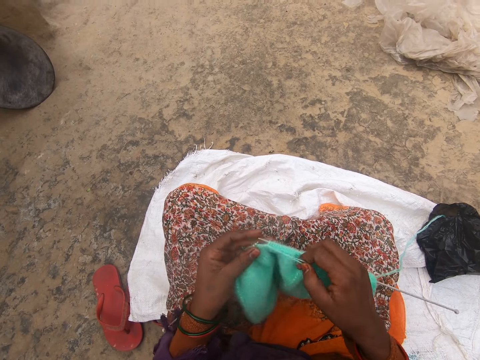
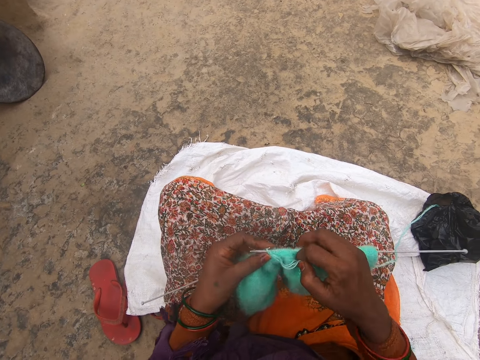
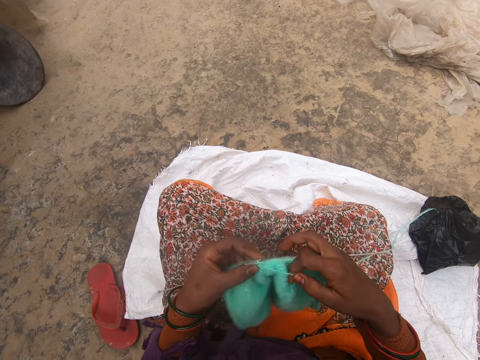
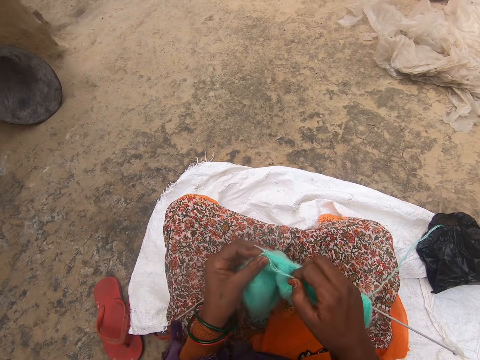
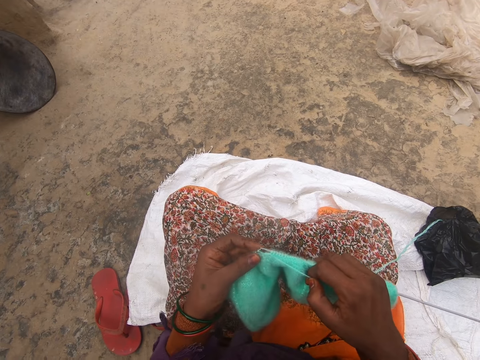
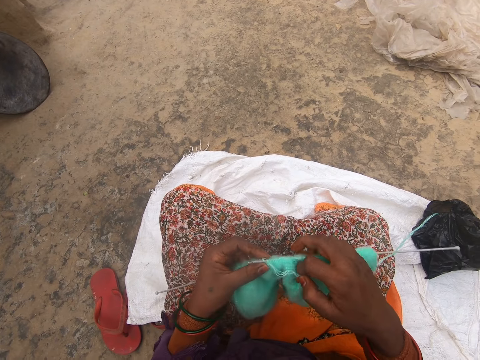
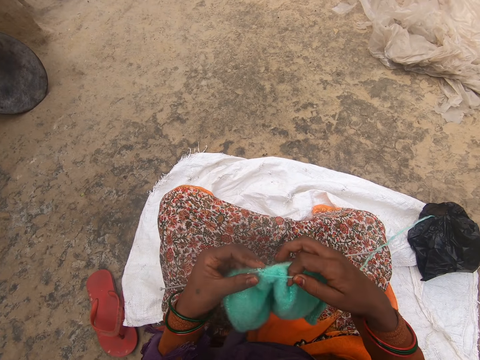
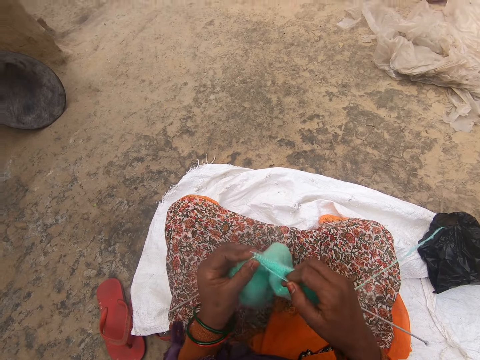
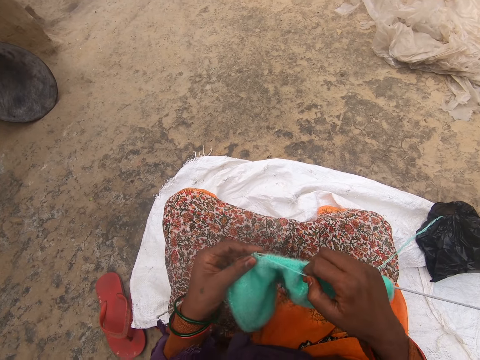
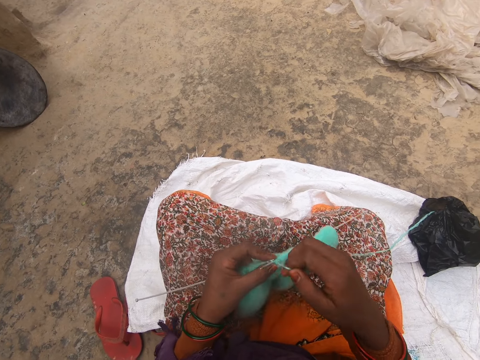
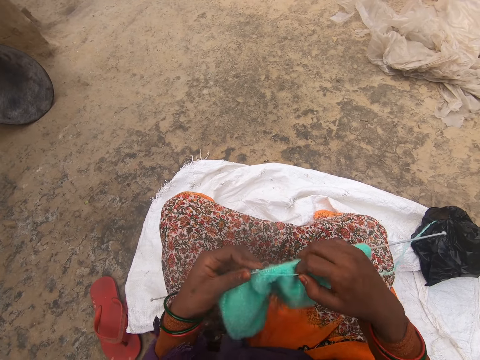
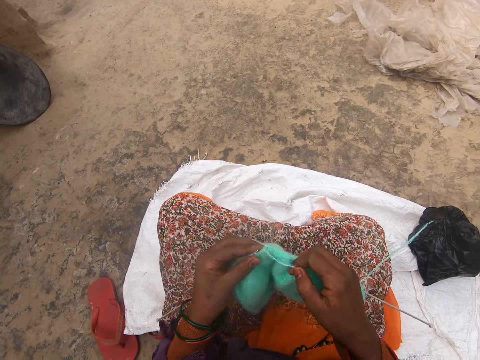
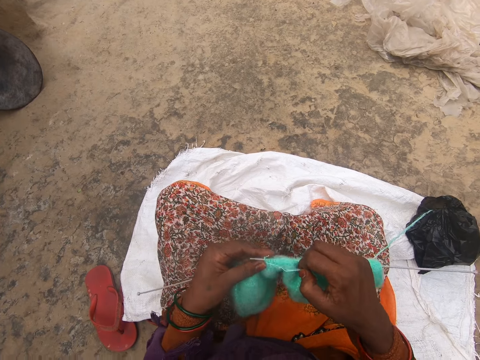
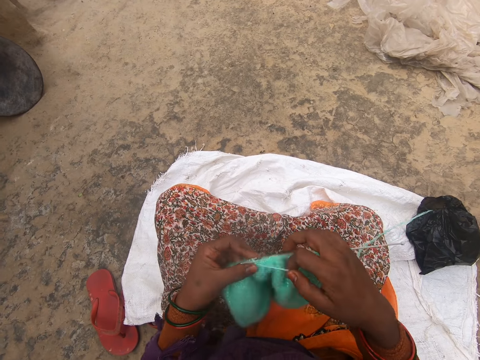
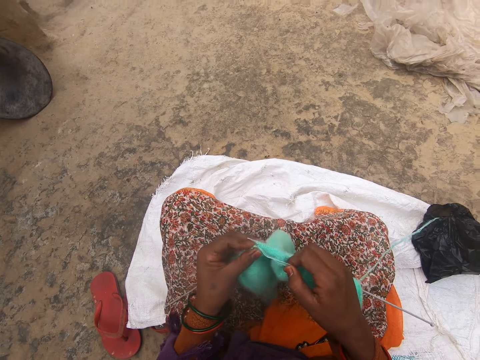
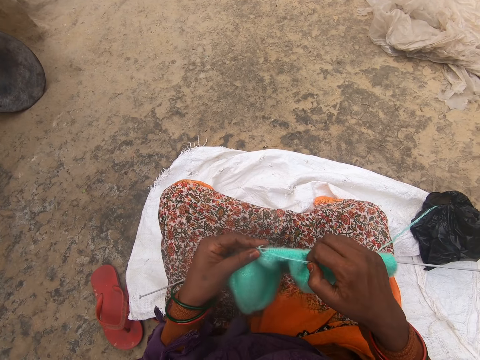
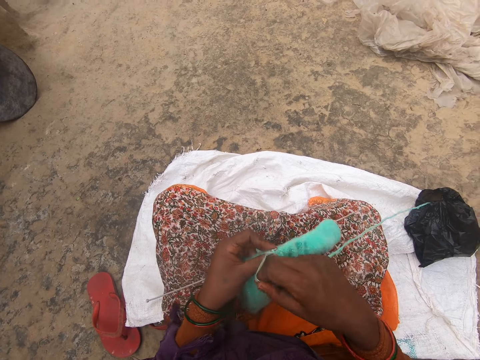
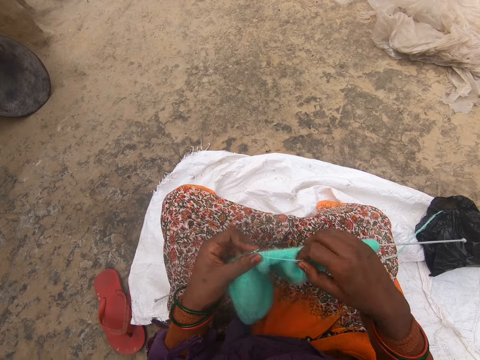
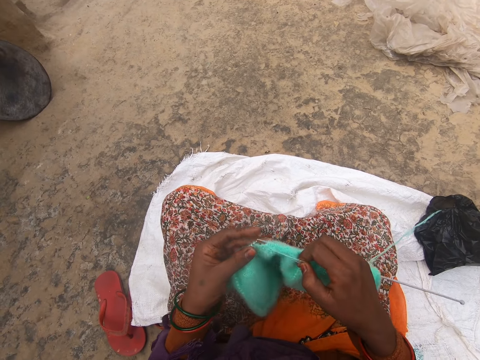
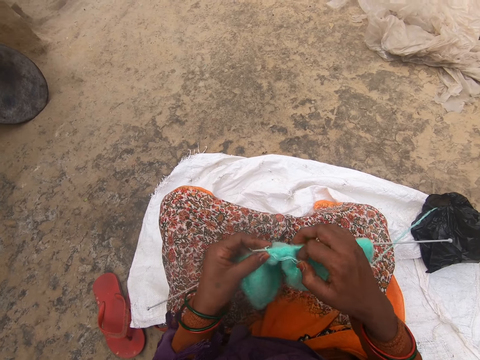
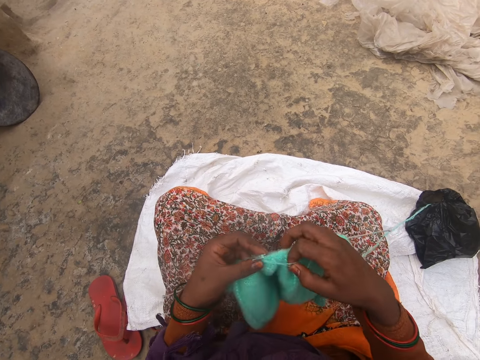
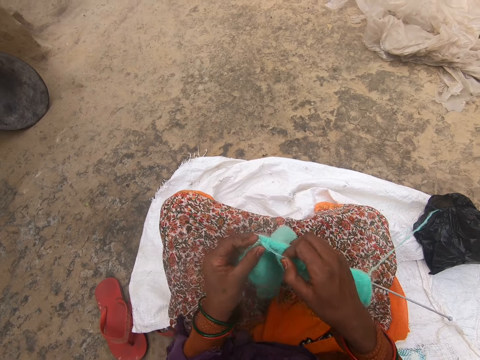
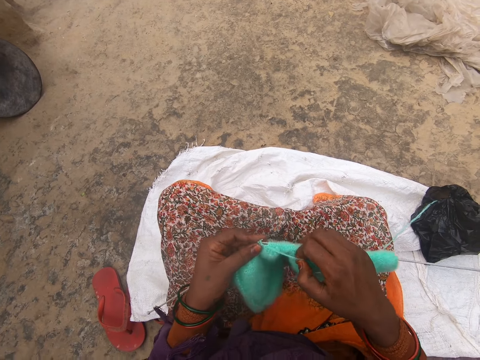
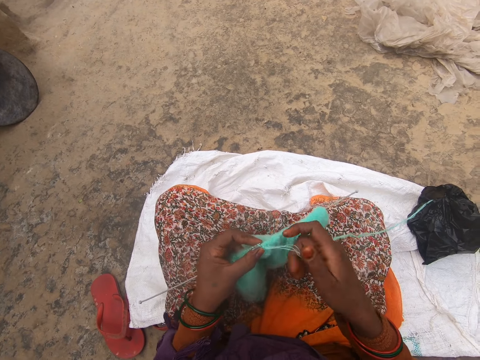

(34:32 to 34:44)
The camera wearer talks.

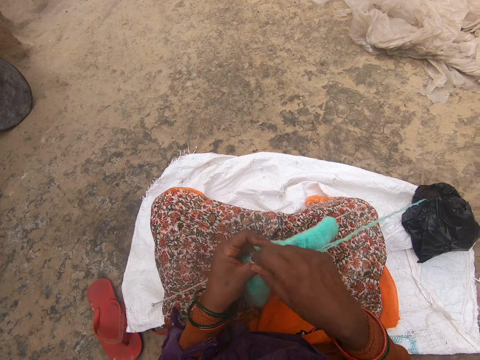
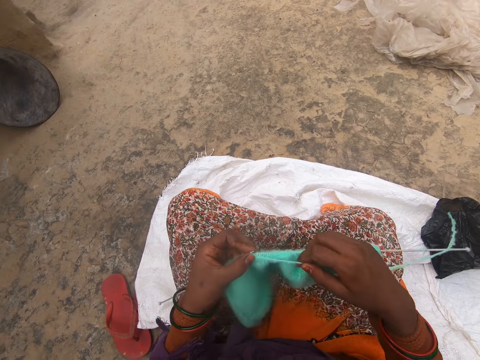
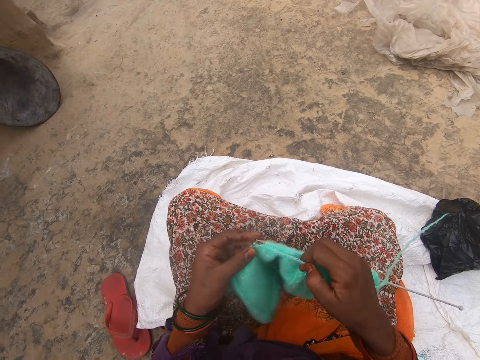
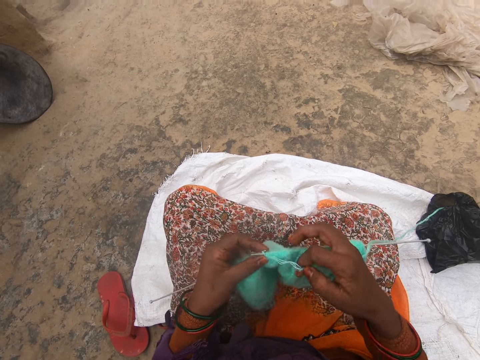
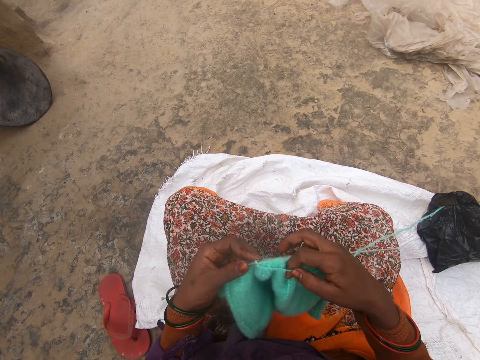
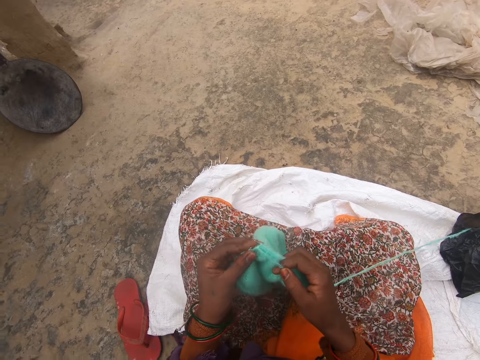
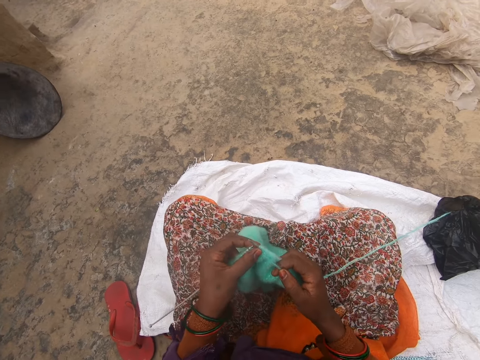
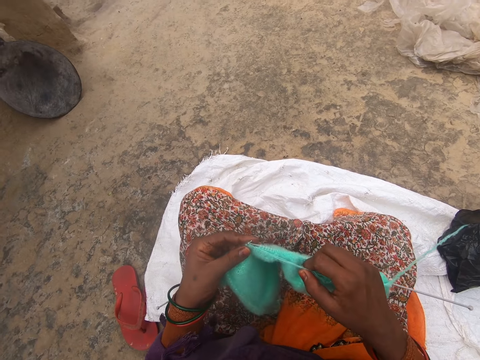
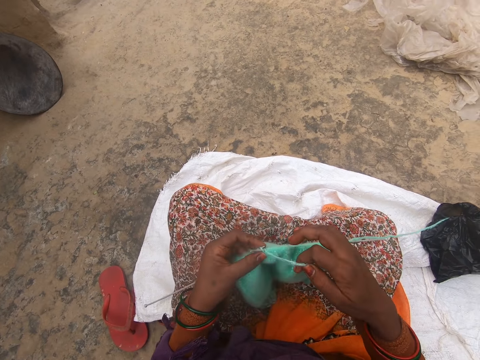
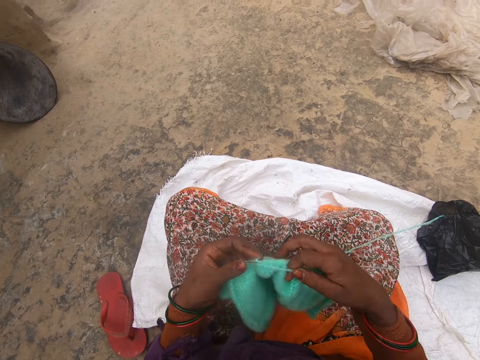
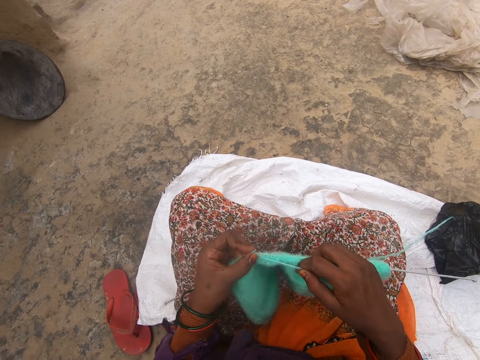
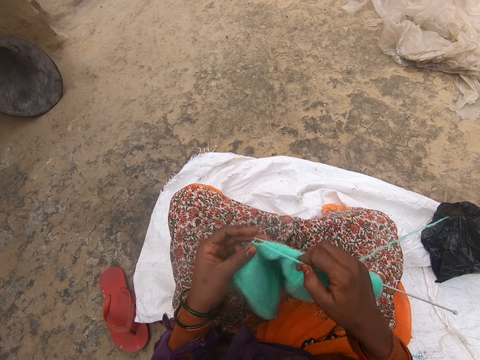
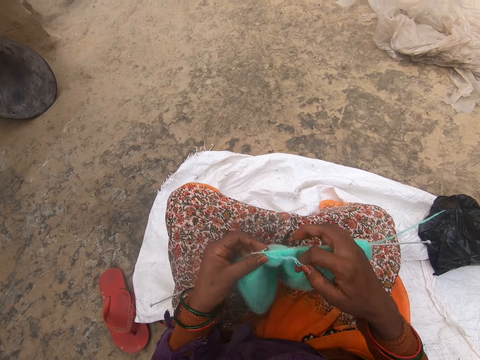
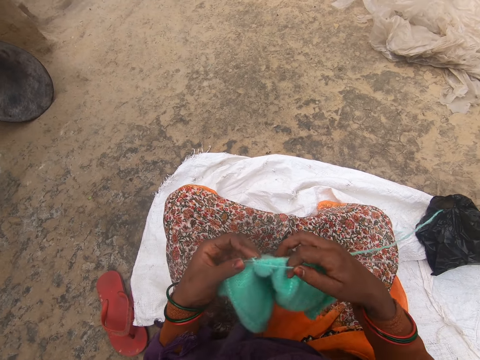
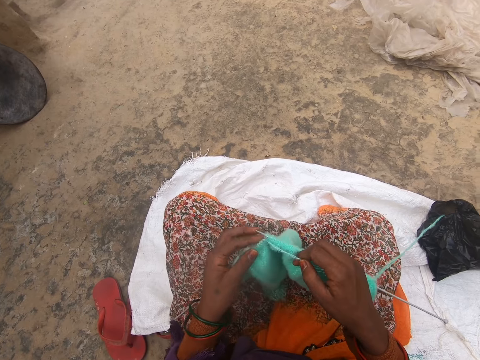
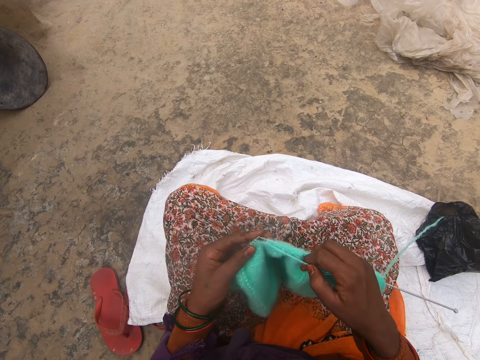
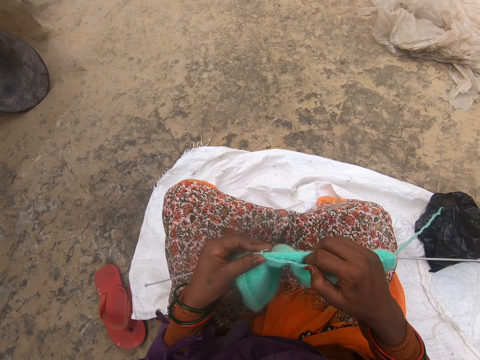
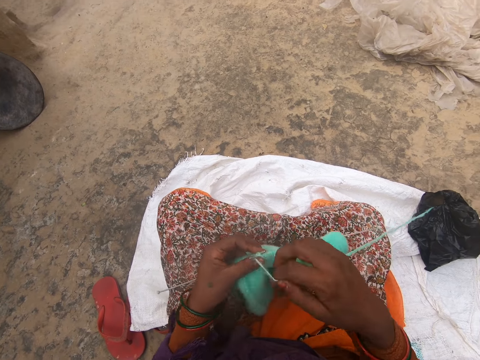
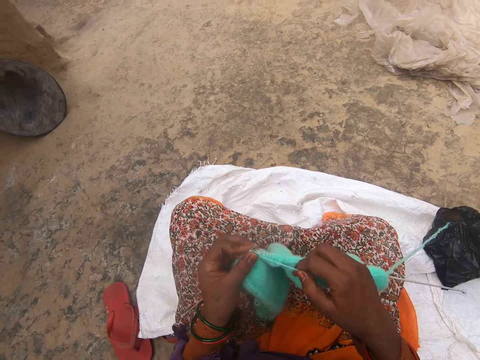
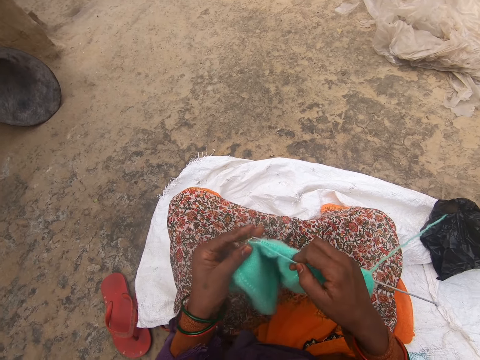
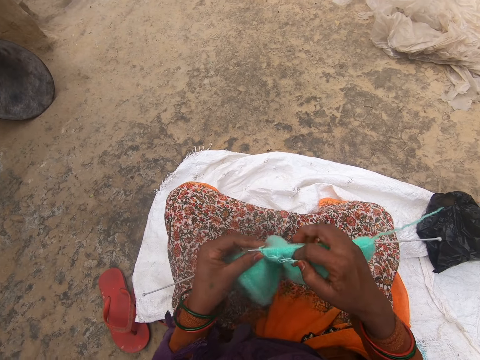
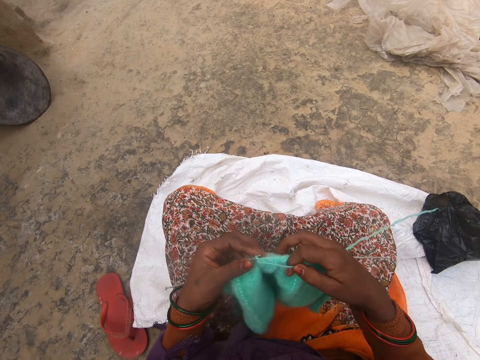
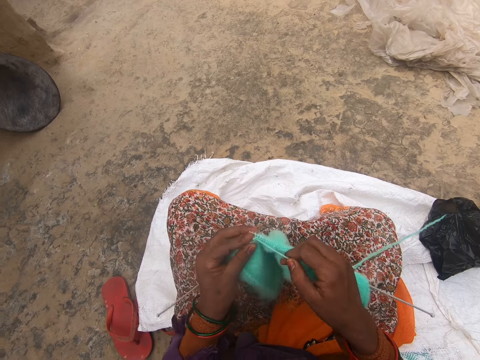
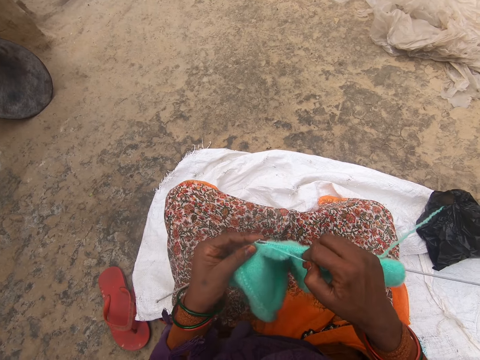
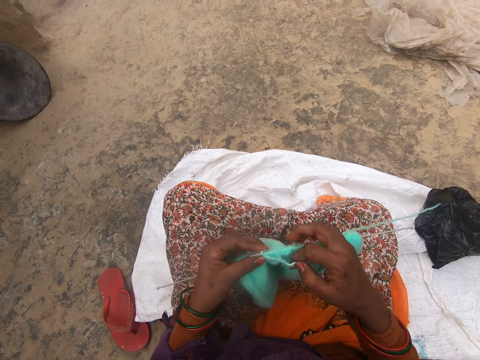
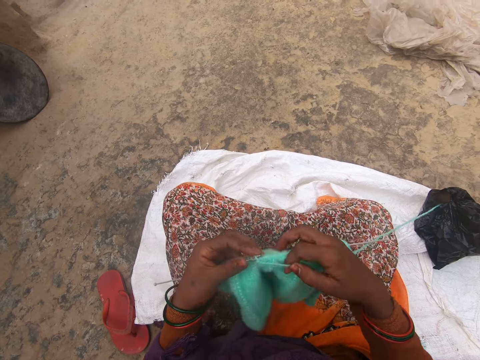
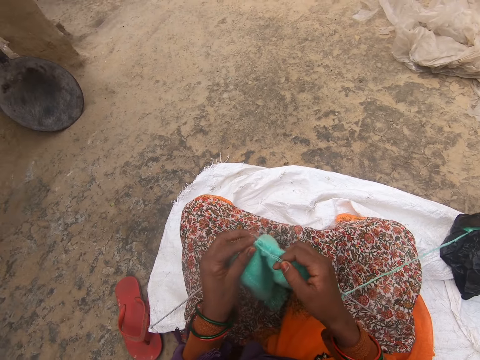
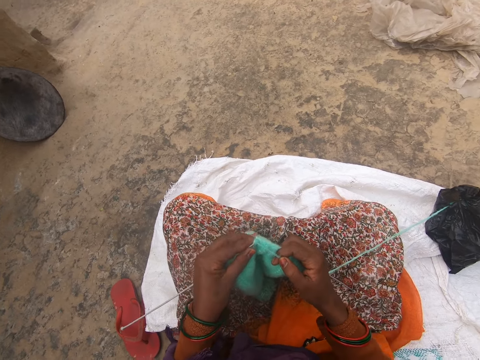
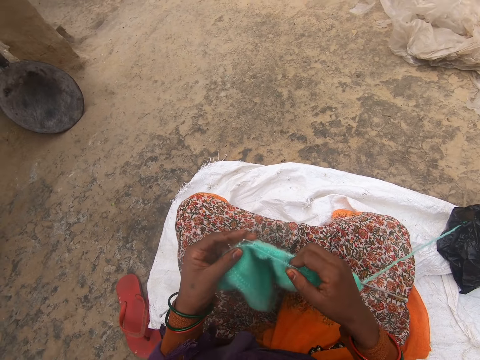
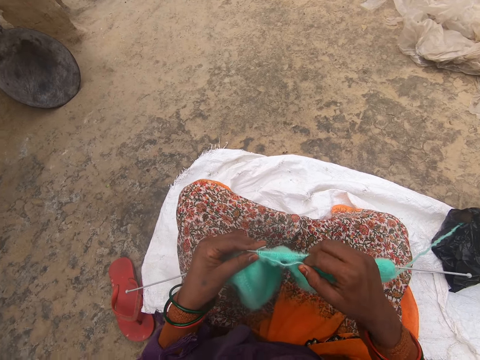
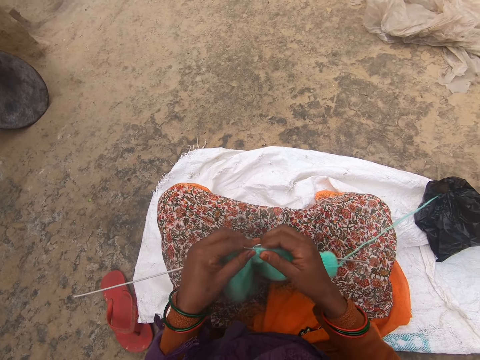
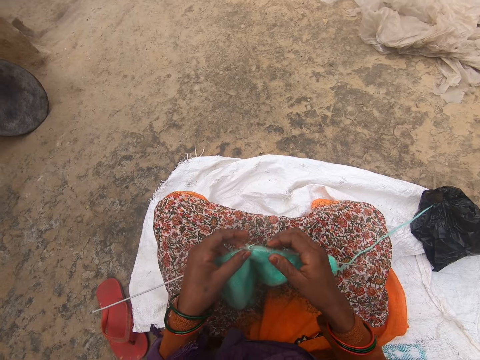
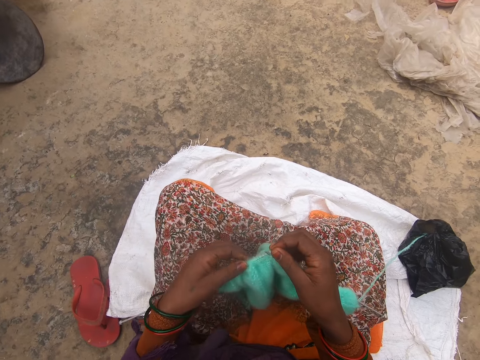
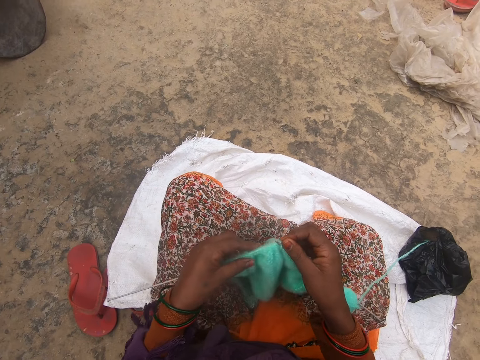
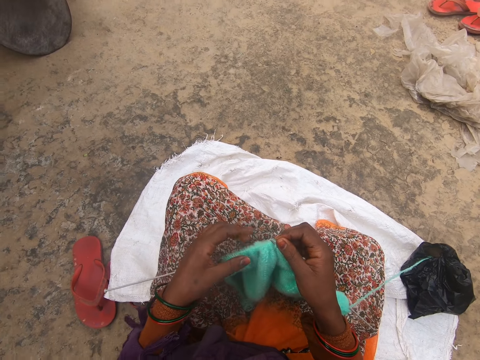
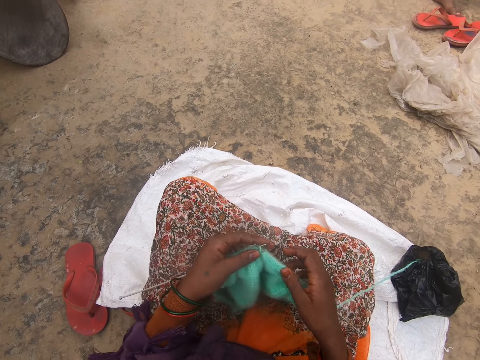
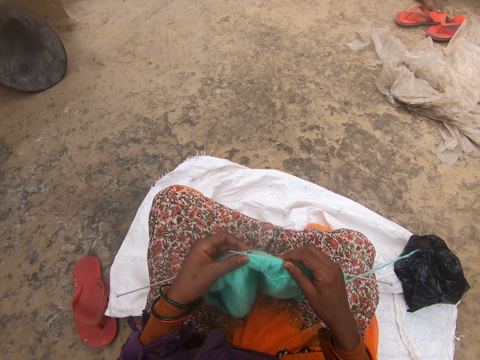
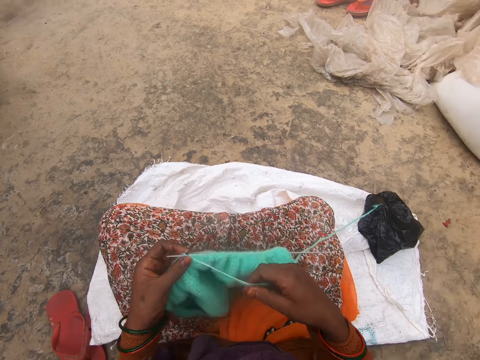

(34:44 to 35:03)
The camera wearer knits. They adjust the fabric.
